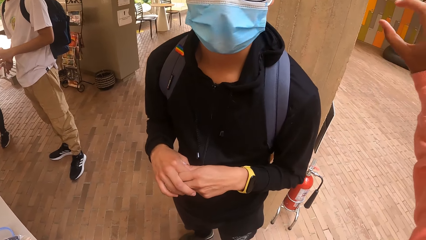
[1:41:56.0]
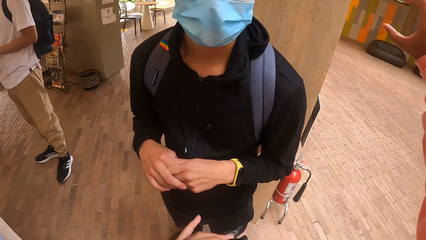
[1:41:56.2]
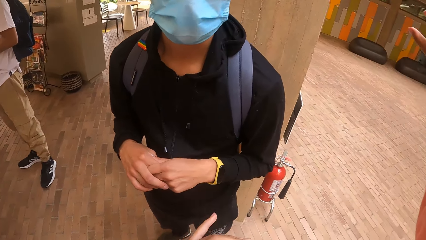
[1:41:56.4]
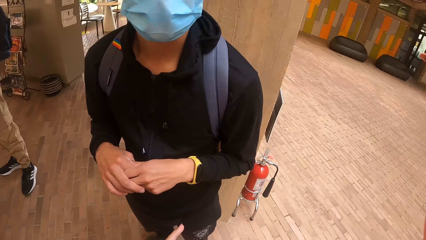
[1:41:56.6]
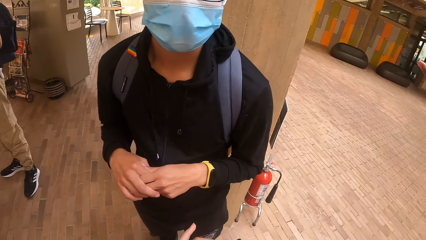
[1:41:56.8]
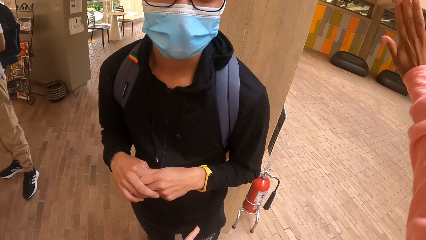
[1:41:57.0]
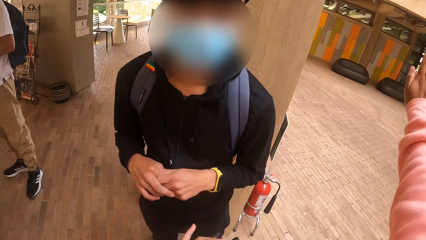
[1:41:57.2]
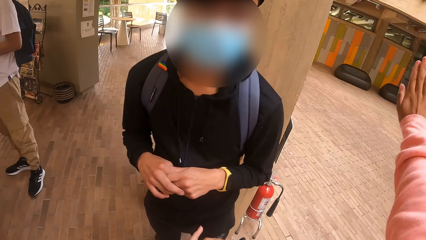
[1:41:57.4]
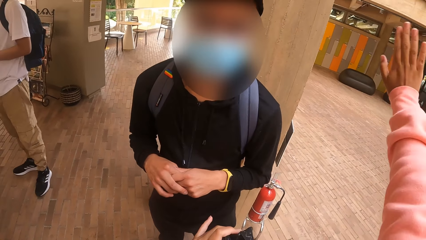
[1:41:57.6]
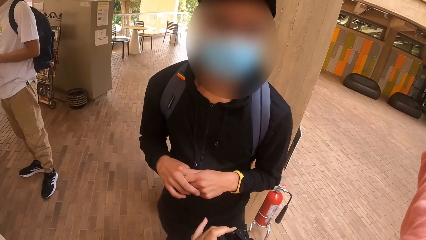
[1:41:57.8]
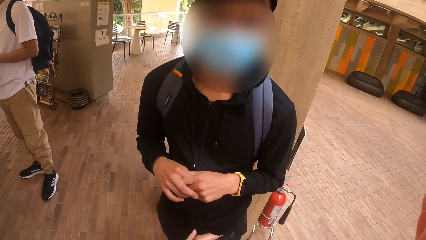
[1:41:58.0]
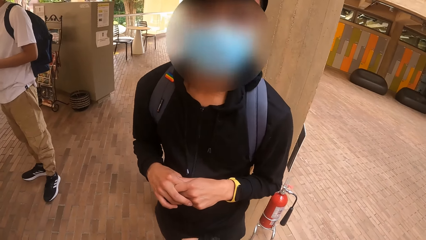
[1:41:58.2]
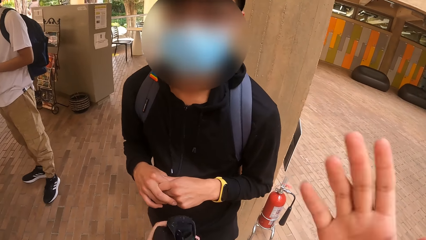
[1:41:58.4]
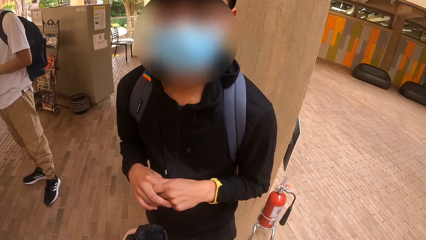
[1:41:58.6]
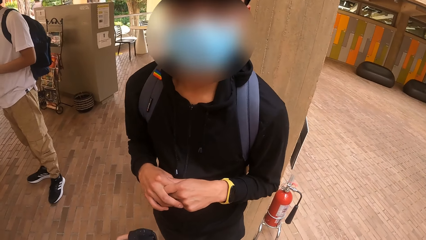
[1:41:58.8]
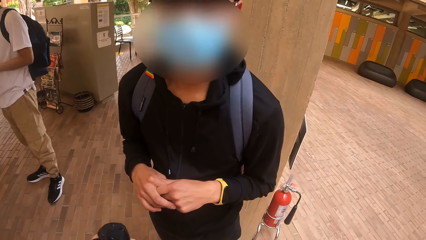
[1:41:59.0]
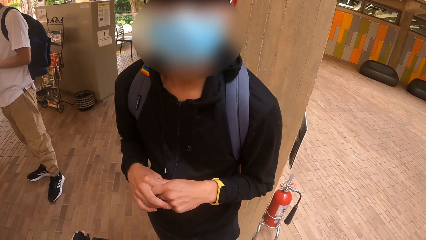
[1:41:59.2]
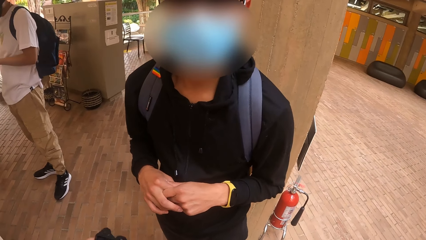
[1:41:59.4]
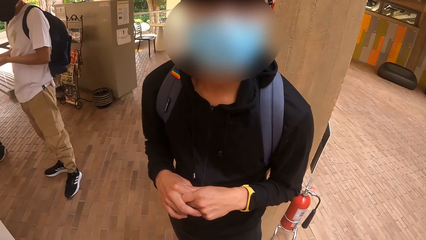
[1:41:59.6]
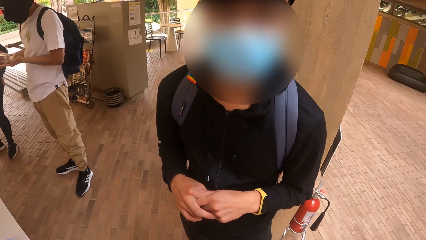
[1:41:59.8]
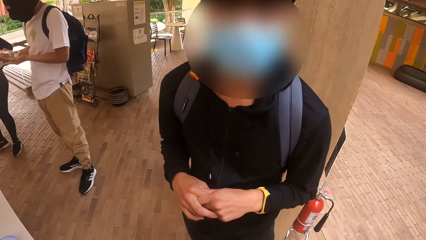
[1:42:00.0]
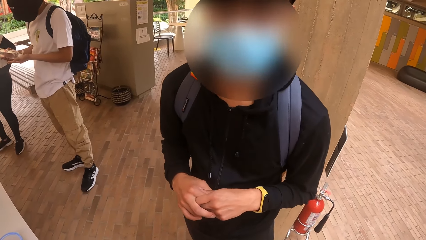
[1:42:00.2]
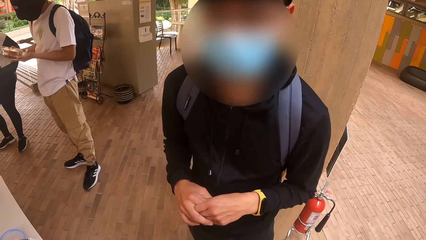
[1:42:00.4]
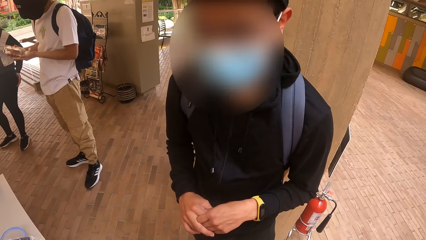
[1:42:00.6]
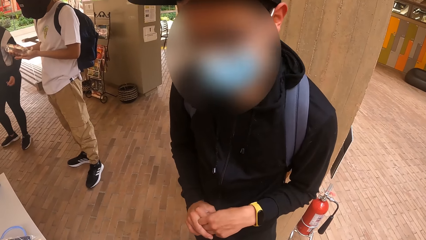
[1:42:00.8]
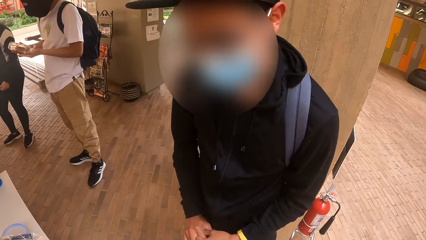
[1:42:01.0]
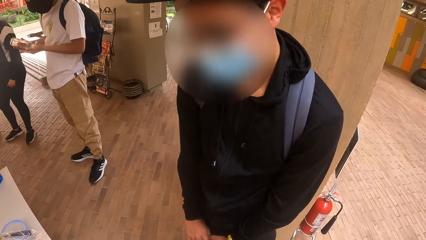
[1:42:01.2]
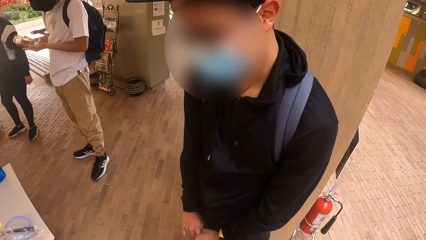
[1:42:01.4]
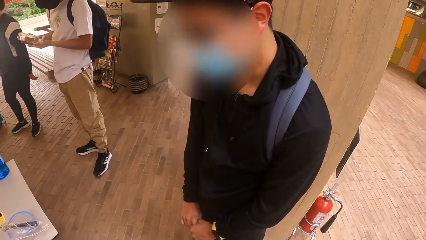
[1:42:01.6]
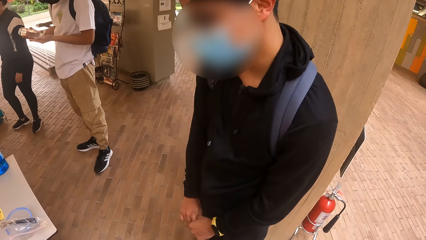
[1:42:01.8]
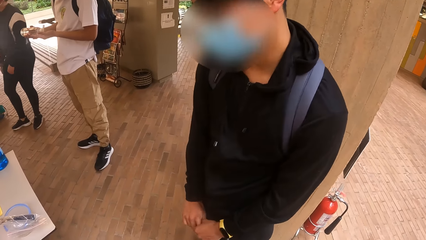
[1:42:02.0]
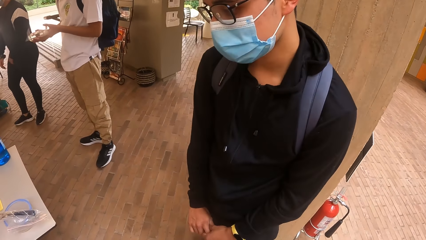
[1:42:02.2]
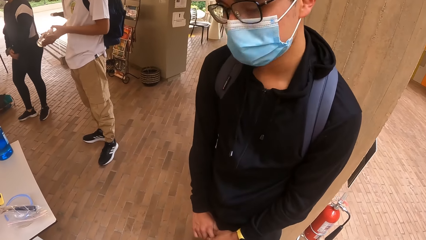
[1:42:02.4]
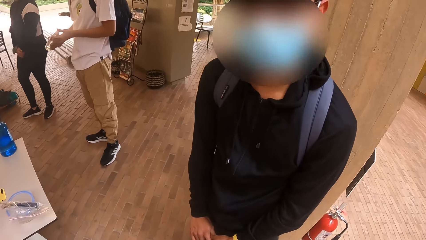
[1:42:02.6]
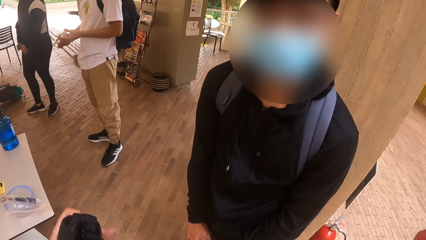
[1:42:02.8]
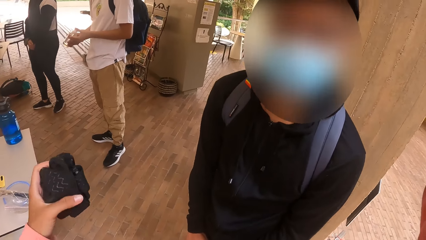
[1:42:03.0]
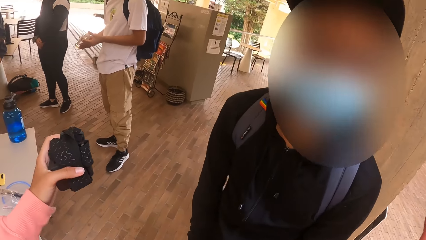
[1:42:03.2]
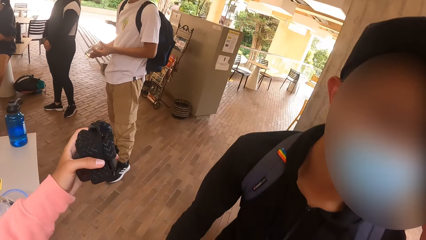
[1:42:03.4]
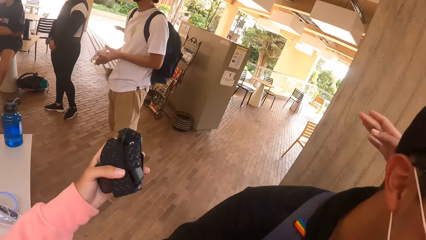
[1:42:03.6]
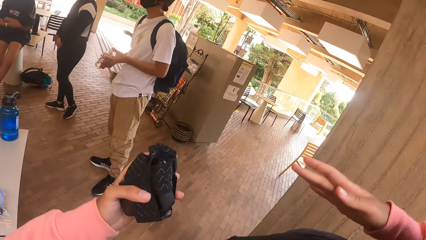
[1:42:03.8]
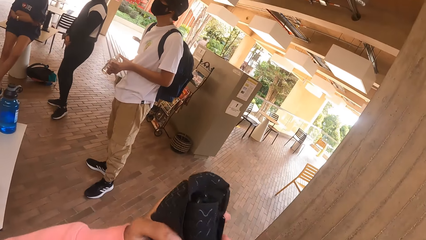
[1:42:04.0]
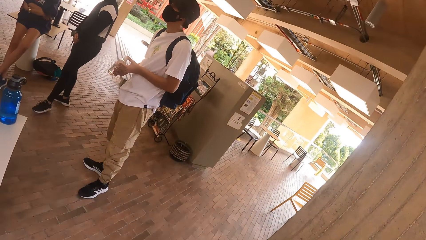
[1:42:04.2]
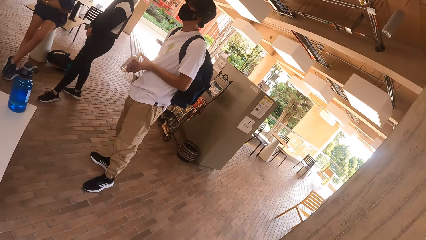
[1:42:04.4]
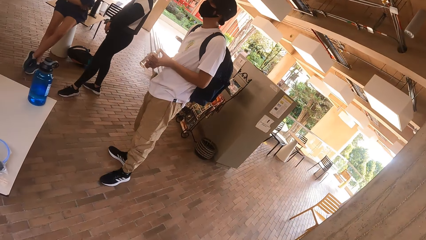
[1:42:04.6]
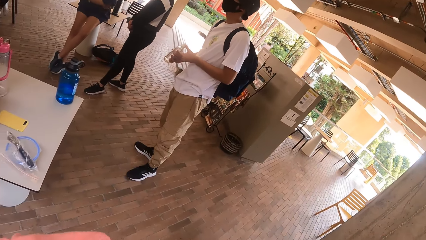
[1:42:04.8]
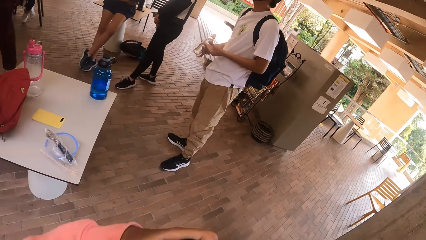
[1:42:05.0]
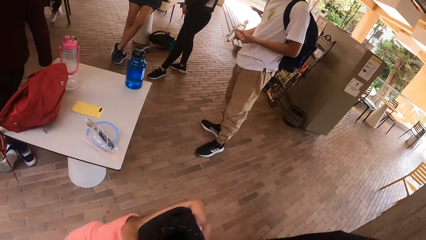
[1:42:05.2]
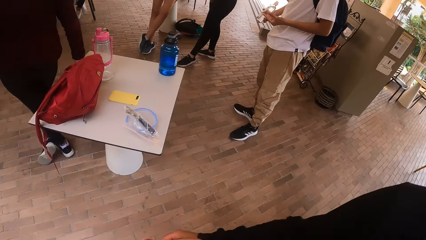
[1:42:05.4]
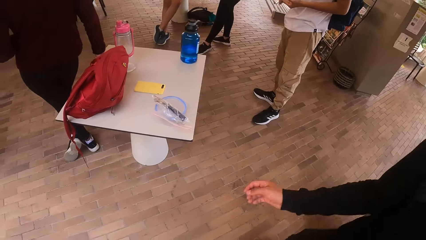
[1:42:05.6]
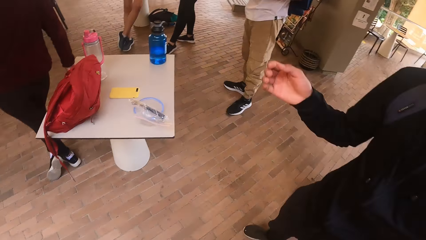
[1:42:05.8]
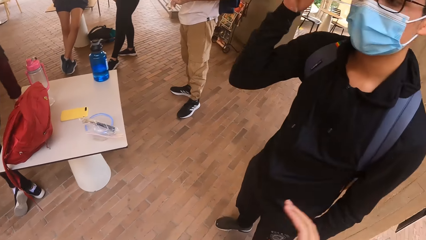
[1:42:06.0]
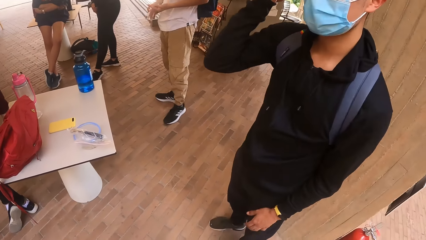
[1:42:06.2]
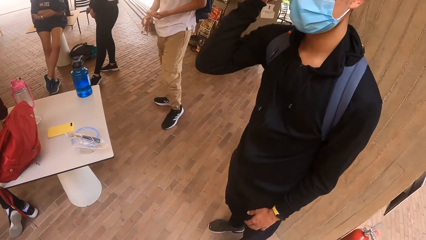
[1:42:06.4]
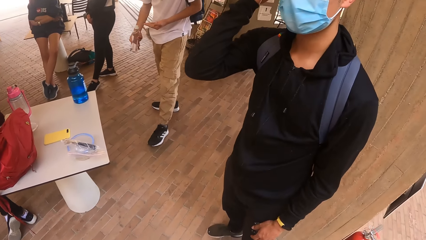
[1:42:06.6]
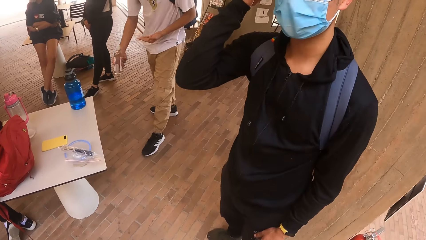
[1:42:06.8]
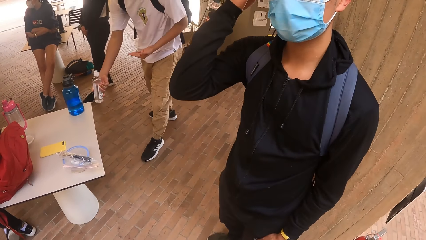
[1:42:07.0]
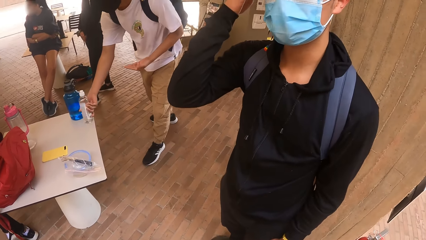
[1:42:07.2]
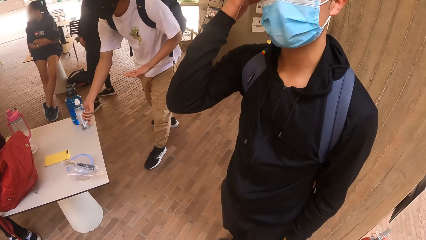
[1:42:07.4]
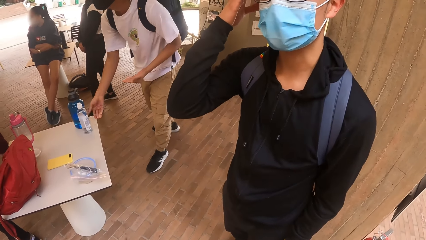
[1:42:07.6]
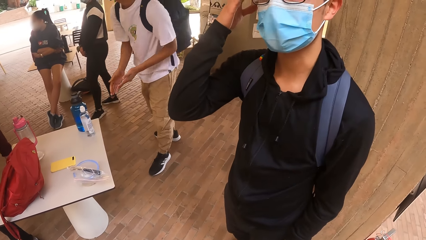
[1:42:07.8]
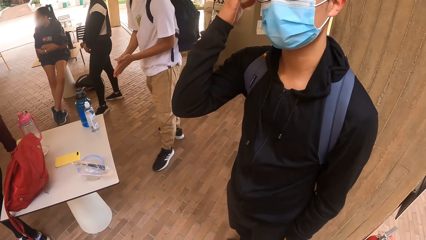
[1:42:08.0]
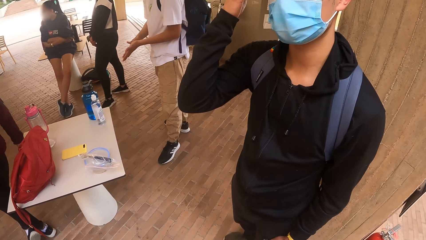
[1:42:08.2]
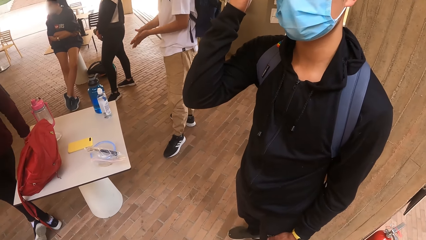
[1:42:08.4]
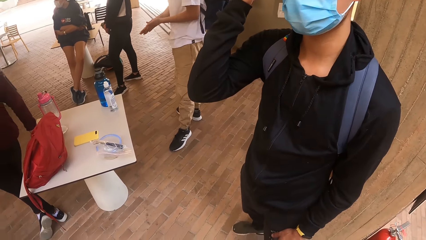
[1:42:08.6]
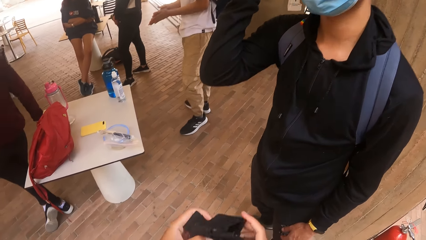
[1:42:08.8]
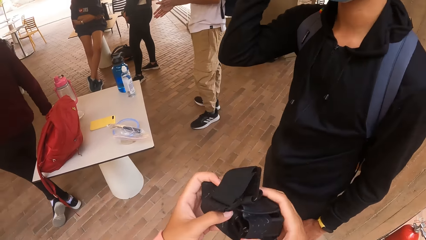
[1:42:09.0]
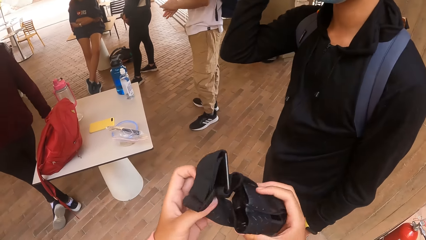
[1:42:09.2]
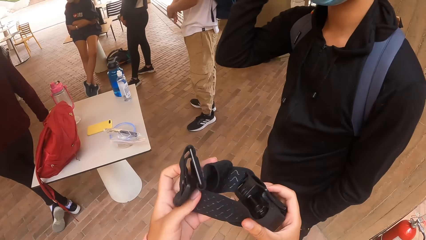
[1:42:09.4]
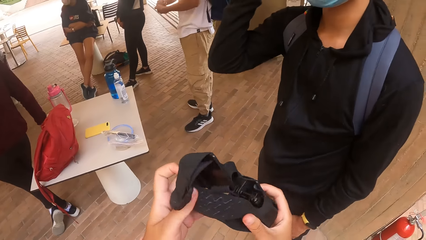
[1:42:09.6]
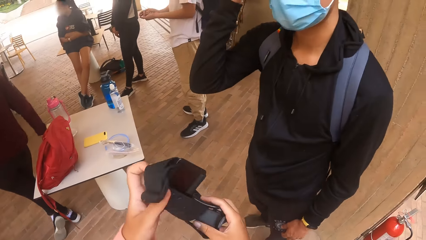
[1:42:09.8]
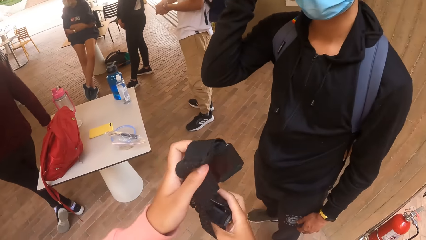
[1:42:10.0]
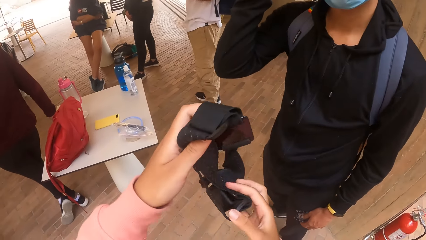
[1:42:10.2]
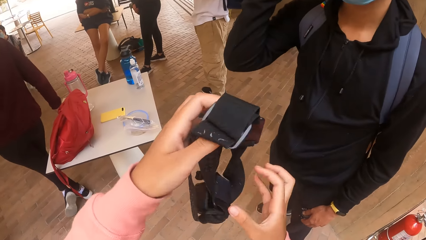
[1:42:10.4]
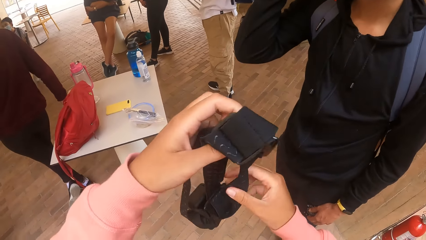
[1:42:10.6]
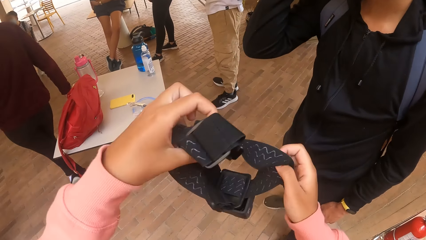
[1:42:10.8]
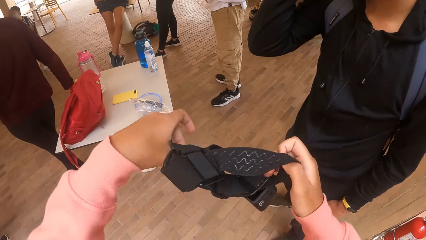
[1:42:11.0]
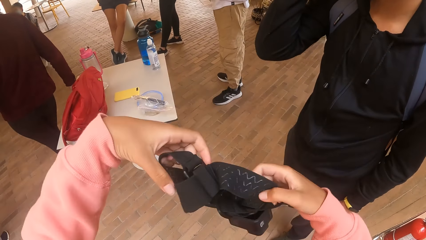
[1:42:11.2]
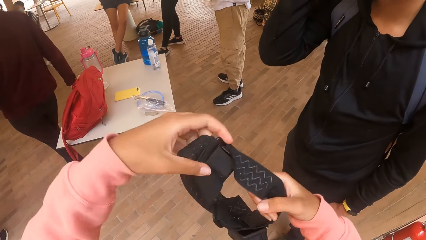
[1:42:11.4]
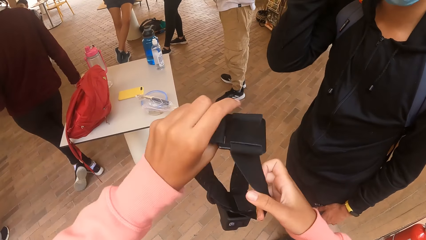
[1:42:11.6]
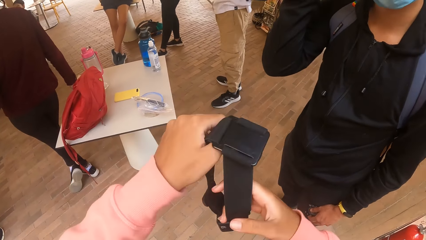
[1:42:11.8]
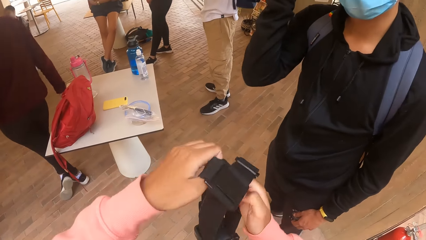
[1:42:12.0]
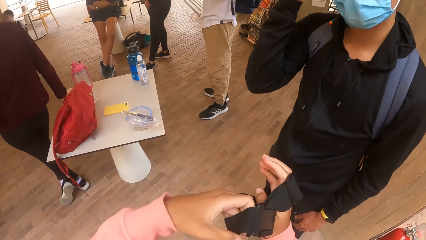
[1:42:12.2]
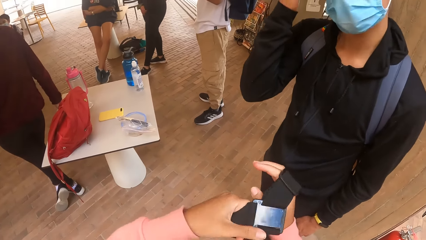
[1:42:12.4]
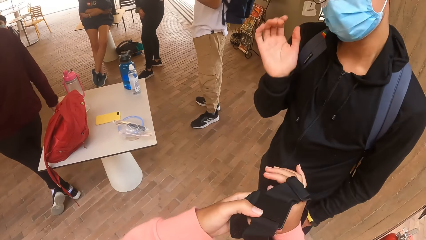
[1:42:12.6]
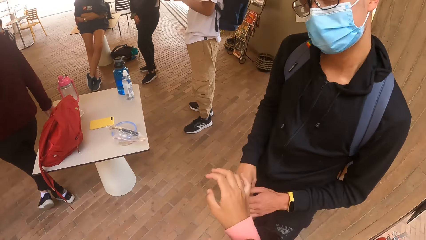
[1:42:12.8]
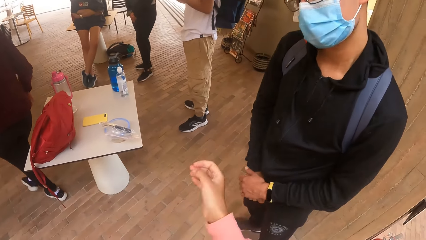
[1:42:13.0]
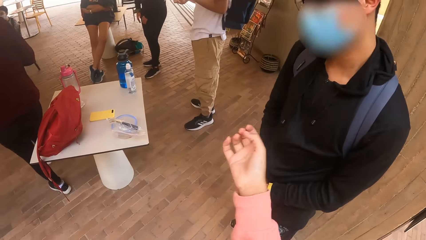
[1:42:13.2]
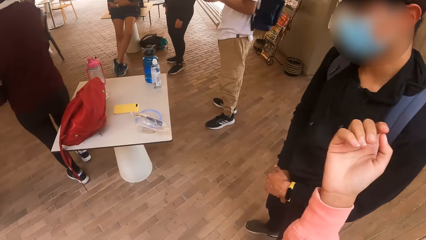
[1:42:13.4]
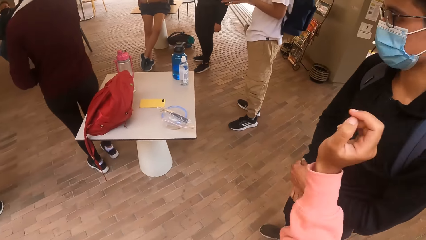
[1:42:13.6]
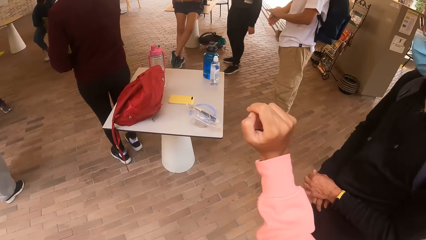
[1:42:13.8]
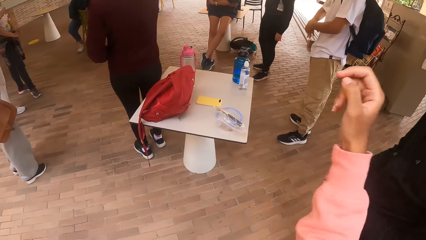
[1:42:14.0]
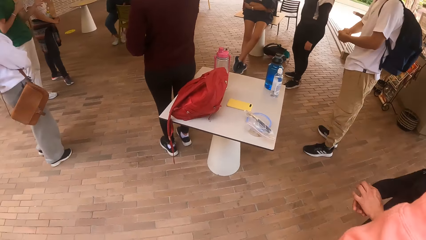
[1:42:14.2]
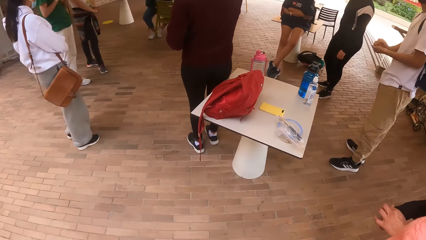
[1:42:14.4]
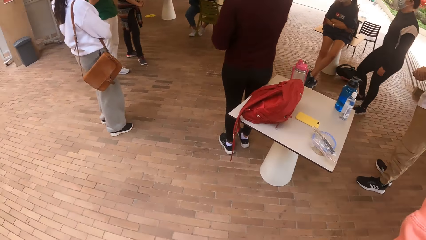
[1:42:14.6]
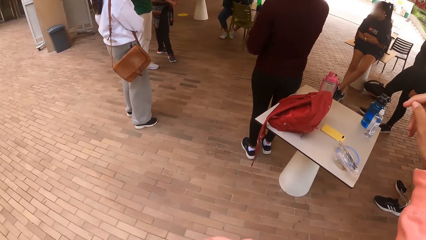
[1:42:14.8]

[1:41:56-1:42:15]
The camera wearer holds the strap with her left hand. The man applies oil from the bottle on his left hand. The man closes the bottle with his left hand. The camera wearer hugs another man. The first man drops the bottle on the desk with his right hand. The first man rubs his hands. The camera wearer holds the strap with her hands. She wears the strap on her right hand with her left hand.
